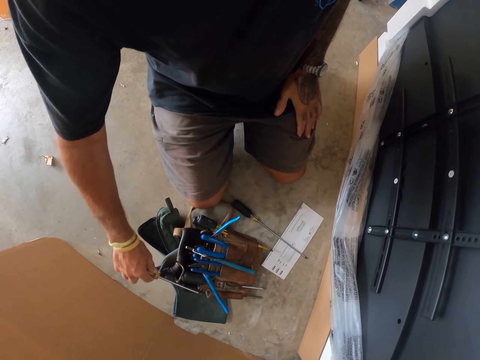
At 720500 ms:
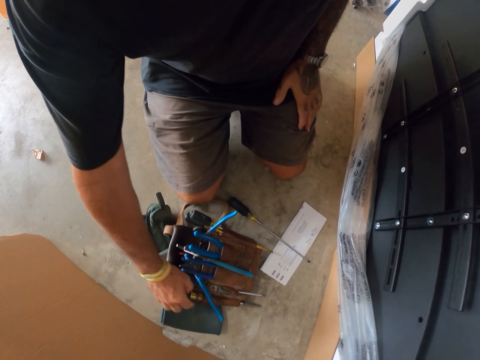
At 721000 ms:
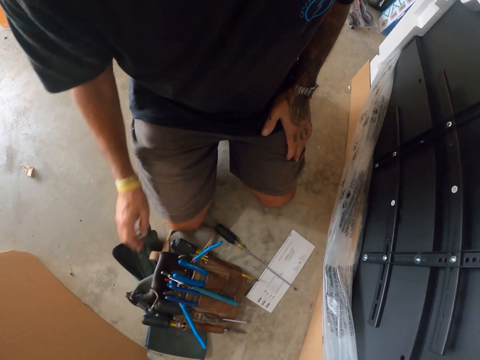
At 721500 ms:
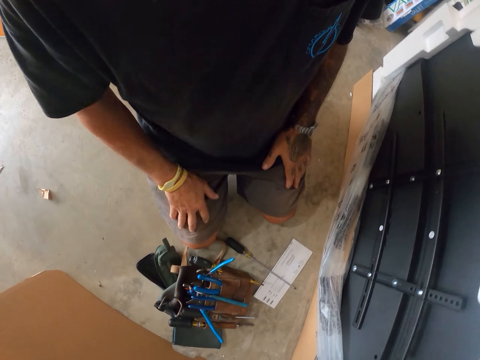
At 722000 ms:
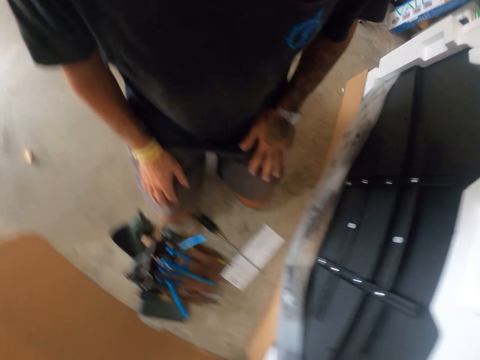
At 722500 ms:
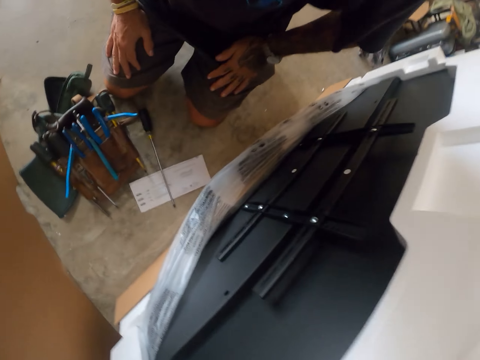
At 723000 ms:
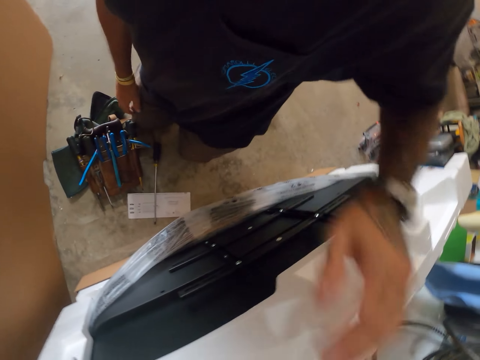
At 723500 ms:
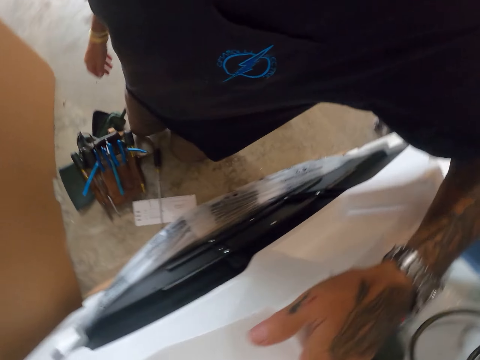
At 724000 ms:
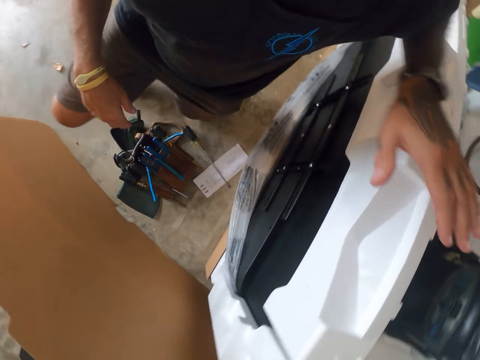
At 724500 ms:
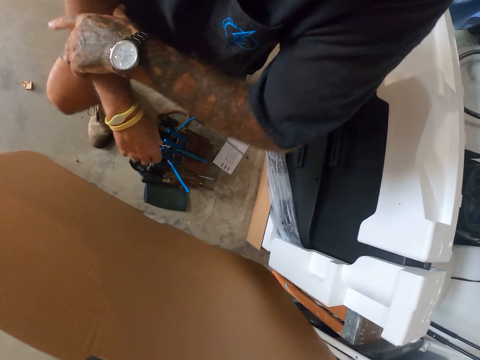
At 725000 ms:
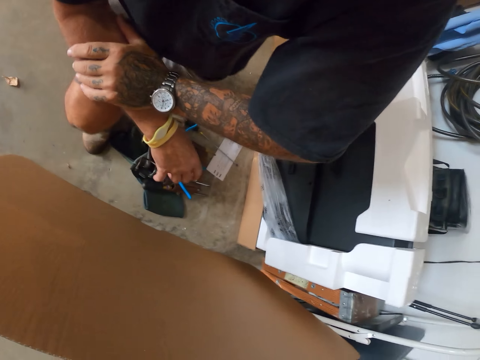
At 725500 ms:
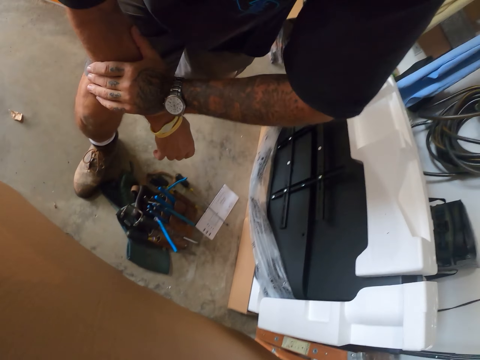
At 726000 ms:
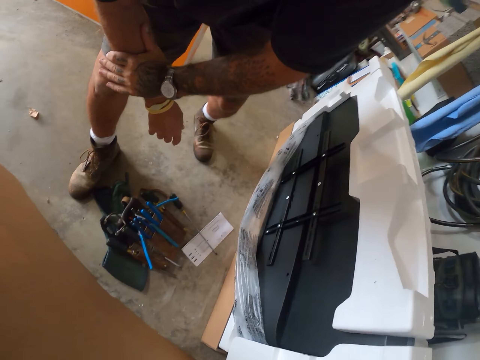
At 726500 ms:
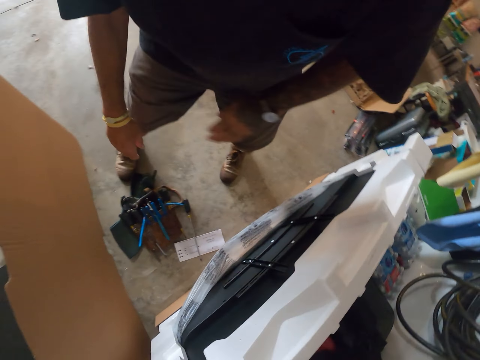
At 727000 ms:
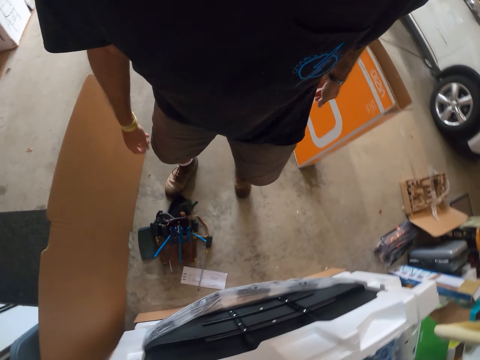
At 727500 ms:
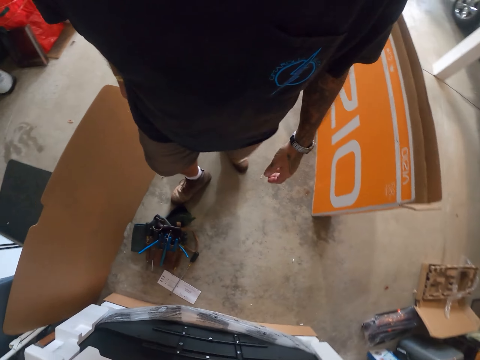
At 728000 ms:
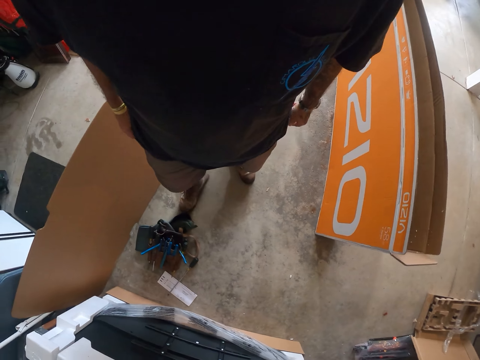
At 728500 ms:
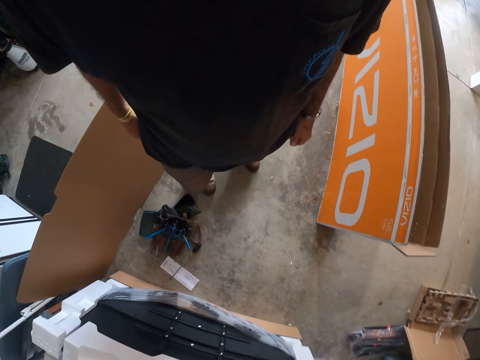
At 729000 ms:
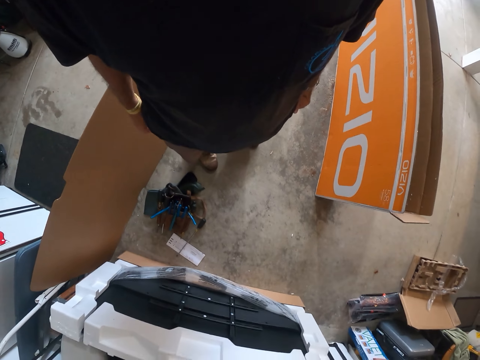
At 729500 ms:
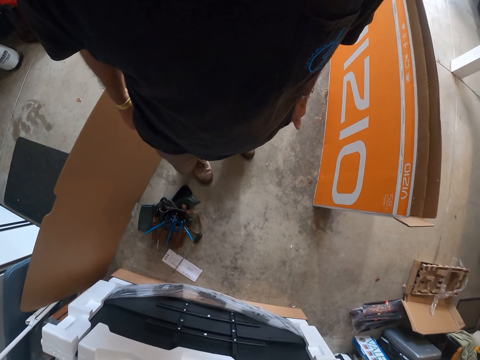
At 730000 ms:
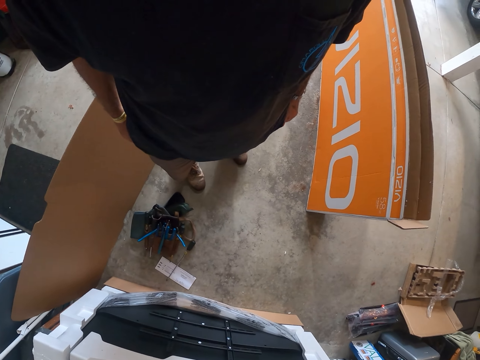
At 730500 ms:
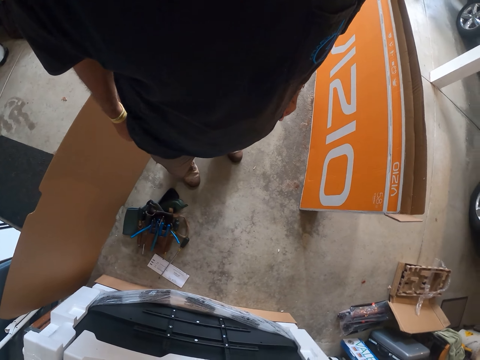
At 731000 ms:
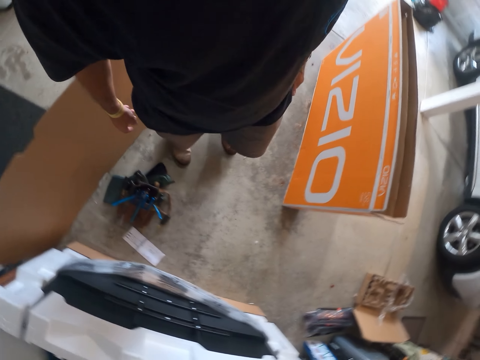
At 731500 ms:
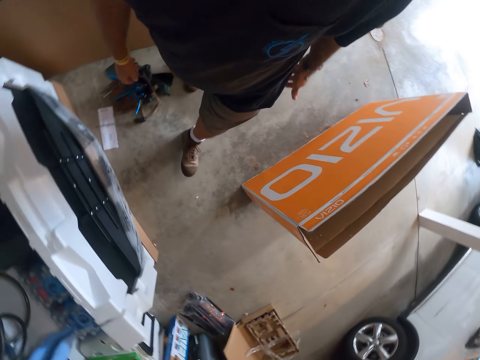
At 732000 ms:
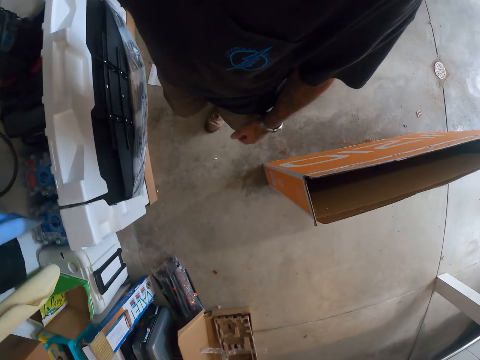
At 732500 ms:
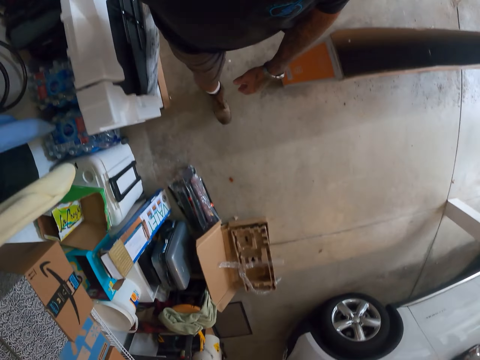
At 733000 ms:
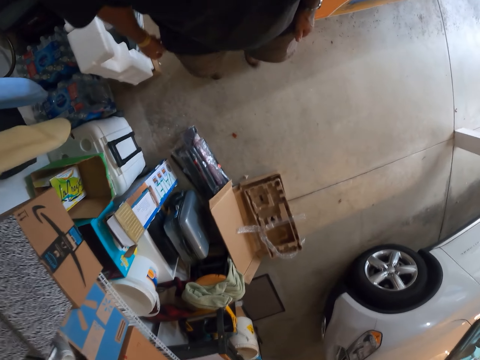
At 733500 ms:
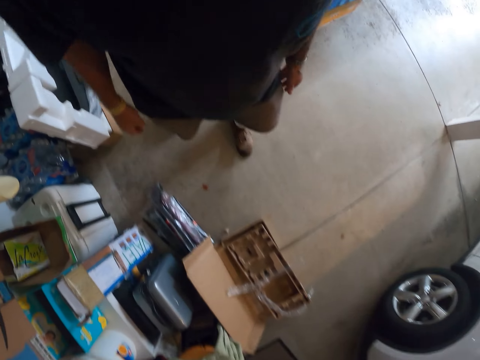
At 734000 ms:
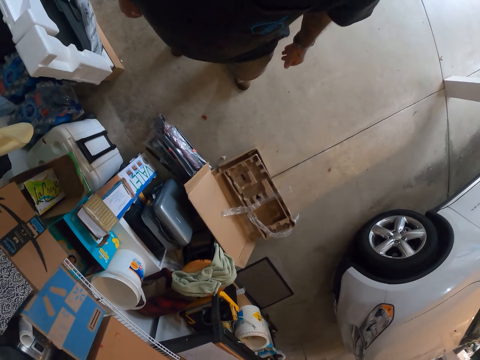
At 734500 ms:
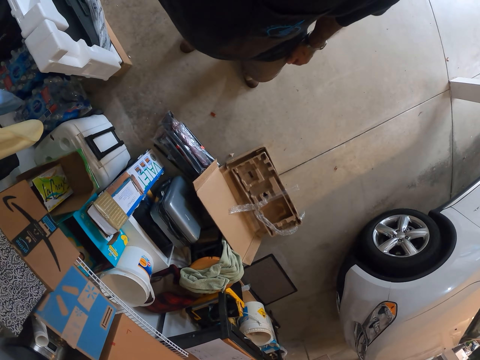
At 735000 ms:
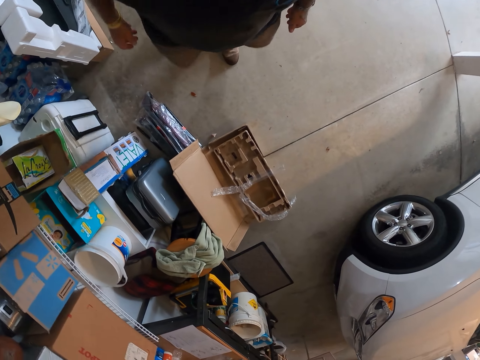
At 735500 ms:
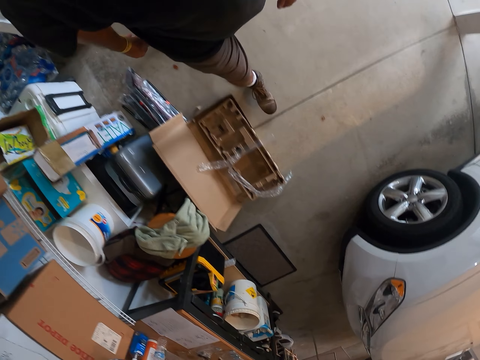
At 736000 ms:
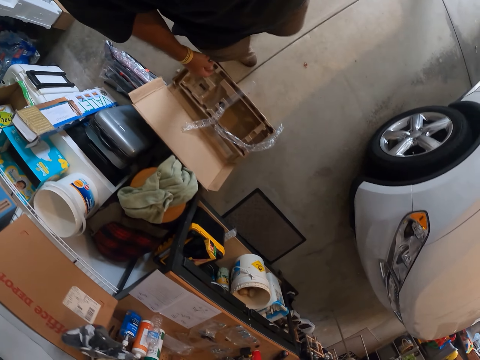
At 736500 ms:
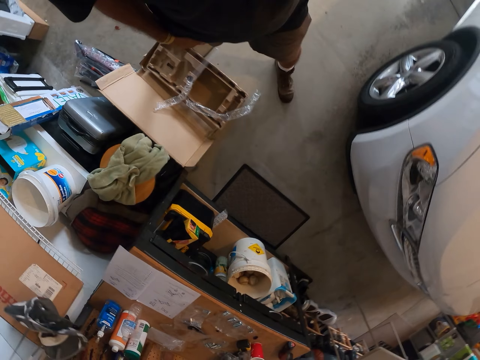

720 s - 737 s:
The camera wearer puts the screwdriver in the screwdriver holder. They put the screw on a tool rack. They stand up from the floor. They stare at the TV wall mount on the TV. They look around. They walk around the workshop.

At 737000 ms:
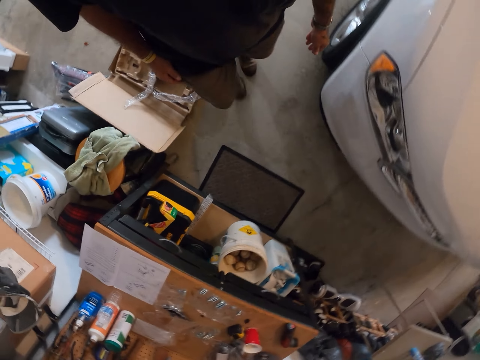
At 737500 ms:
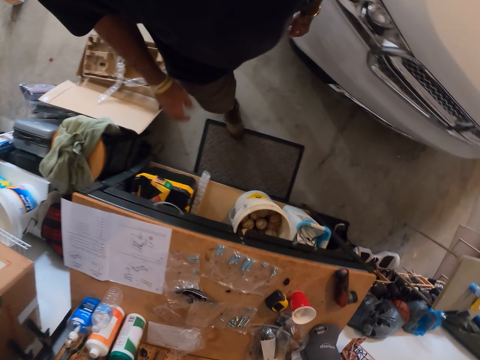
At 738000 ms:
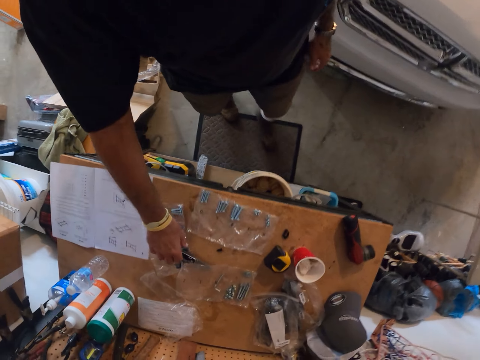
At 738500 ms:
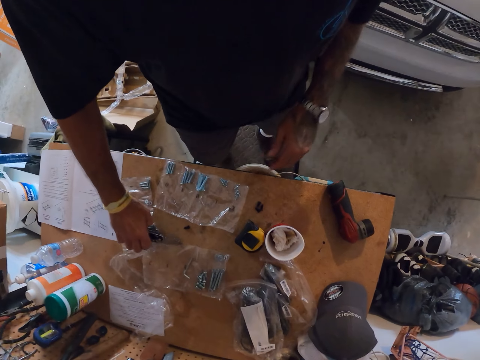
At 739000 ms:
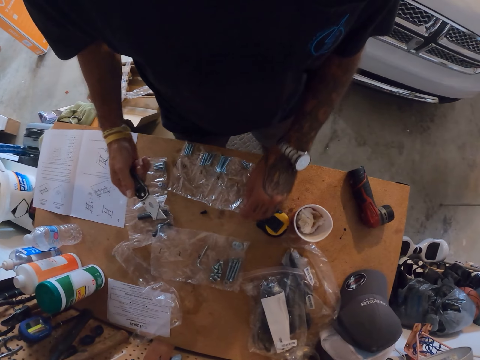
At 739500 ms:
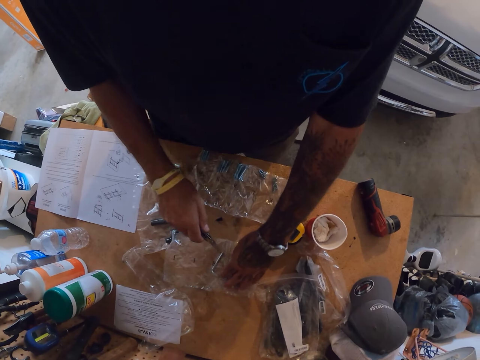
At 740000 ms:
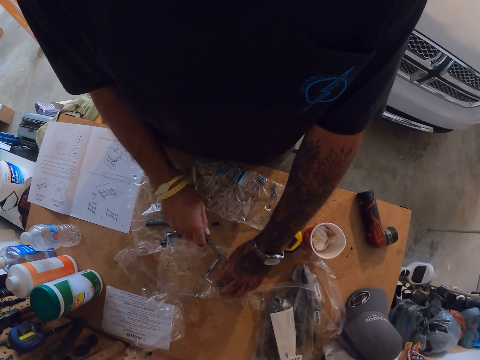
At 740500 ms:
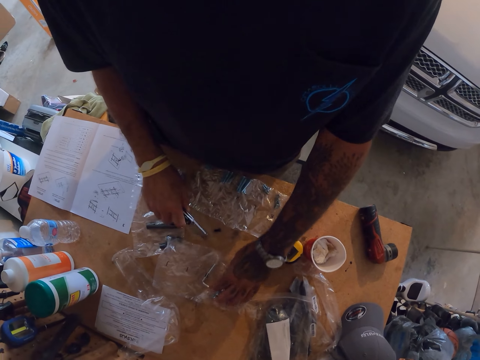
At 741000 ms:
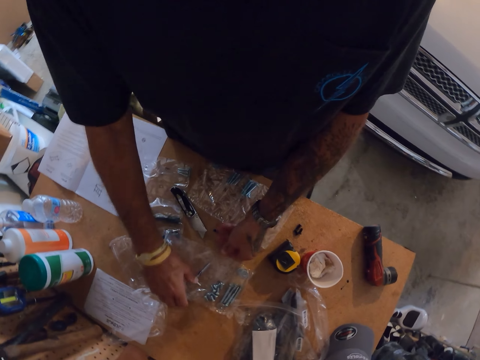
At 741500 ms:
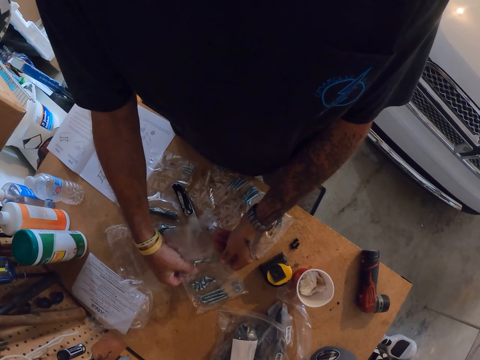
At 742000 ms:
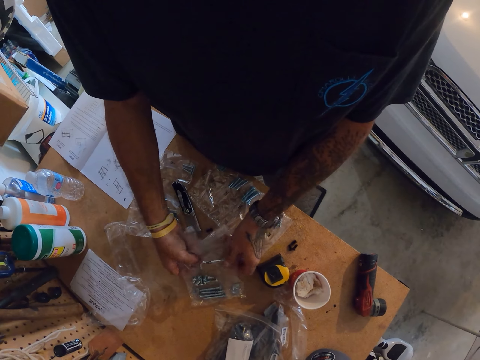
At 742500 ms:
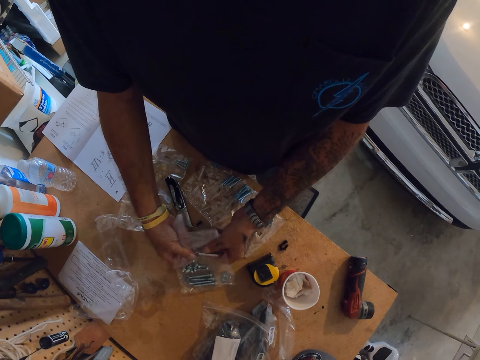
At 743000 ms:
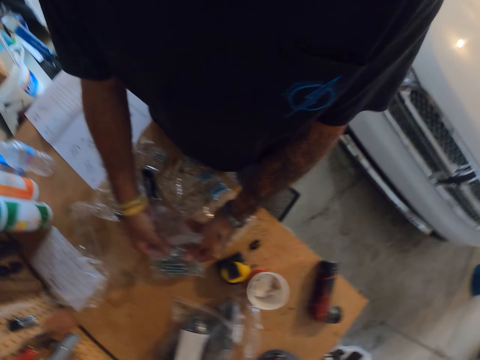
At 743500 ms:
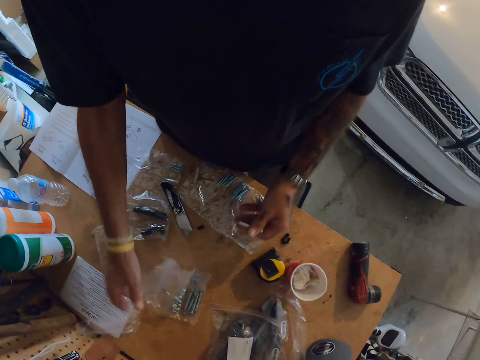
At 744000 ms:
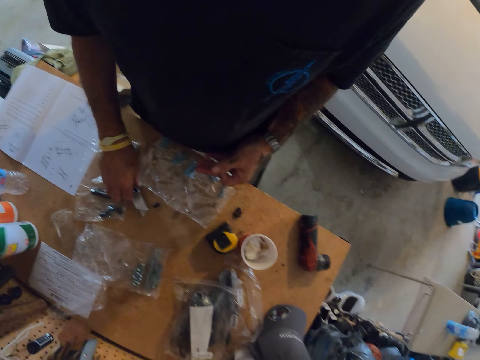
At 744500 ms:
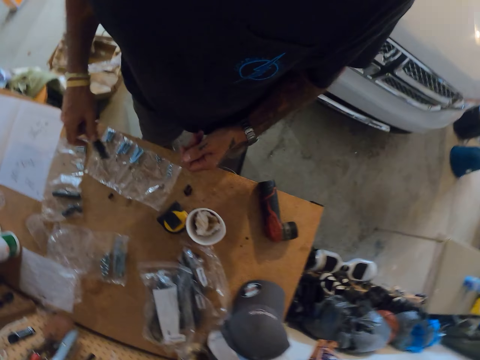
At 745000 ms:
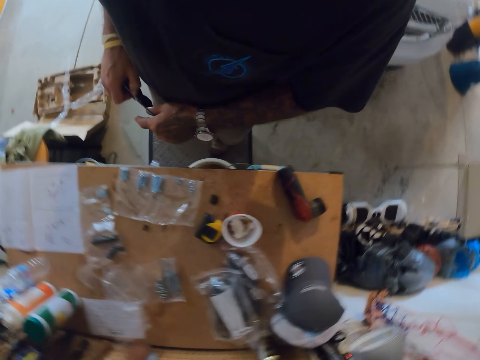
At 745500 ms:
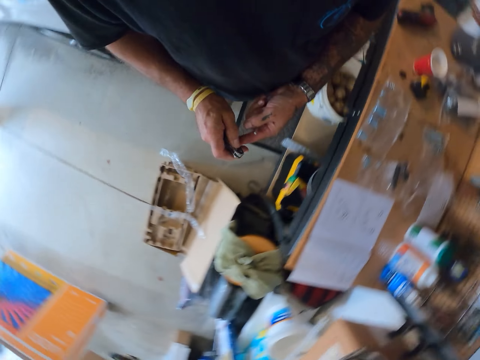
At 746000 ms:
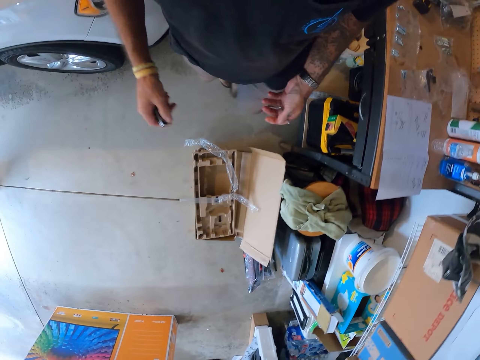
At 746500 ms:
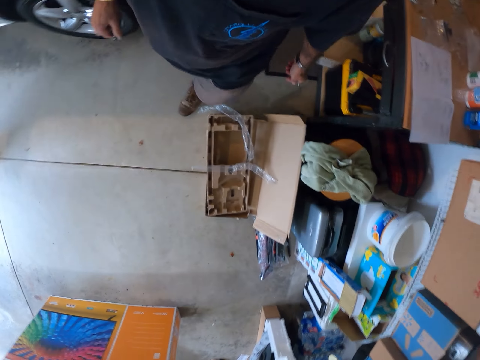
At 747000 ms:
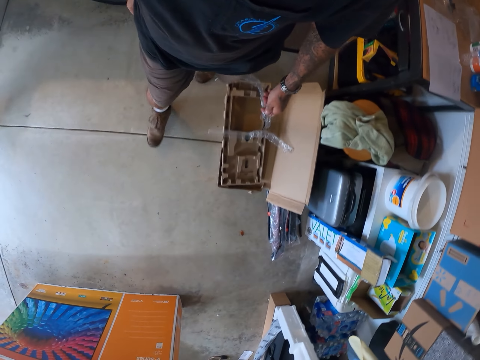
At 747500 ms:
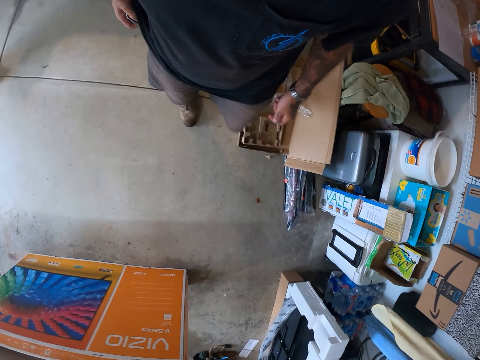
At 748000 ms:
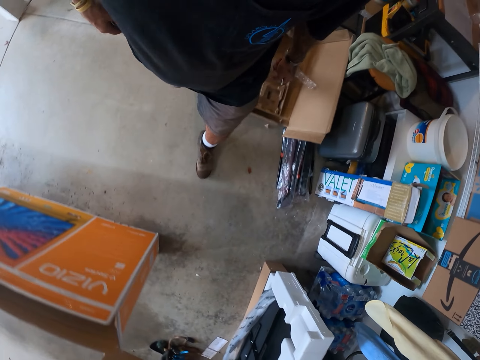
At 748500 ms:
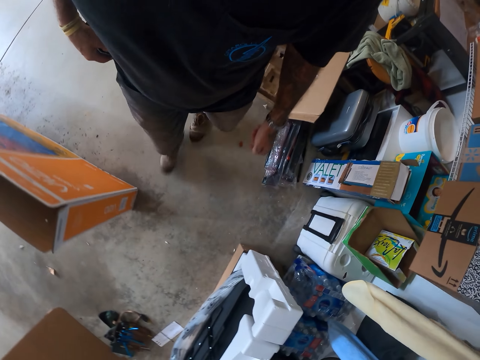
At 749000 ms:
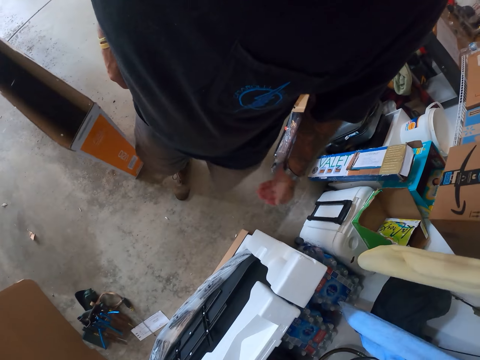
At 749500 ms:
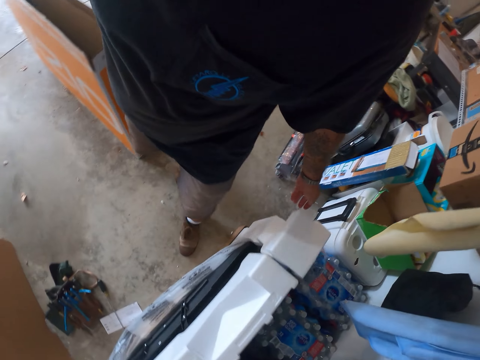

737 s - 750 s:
The camera wearer picks up the utility knife from the table. They cut the packet of tool with the utility knife. They take screws. They pick up the bent screwdriver from the table. They pick up the utility knife from the table. They walk around the workshop.
